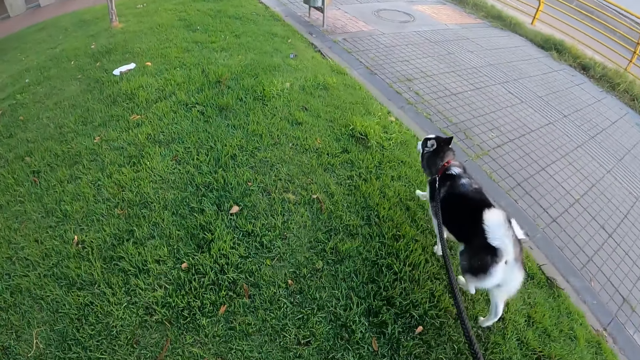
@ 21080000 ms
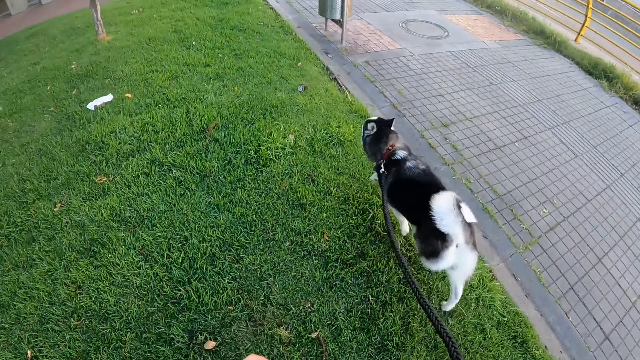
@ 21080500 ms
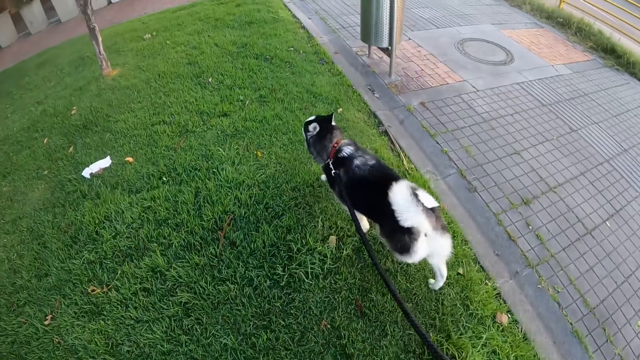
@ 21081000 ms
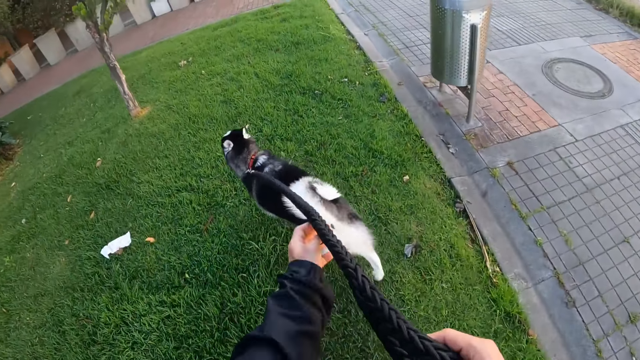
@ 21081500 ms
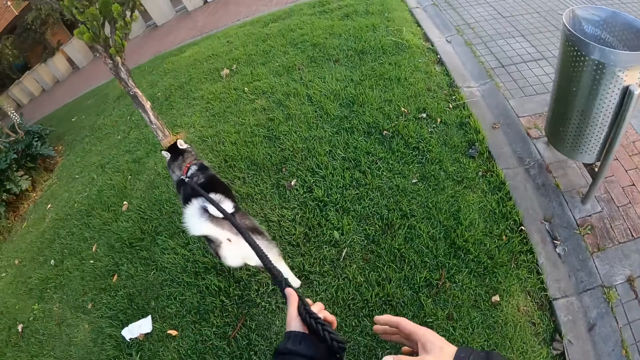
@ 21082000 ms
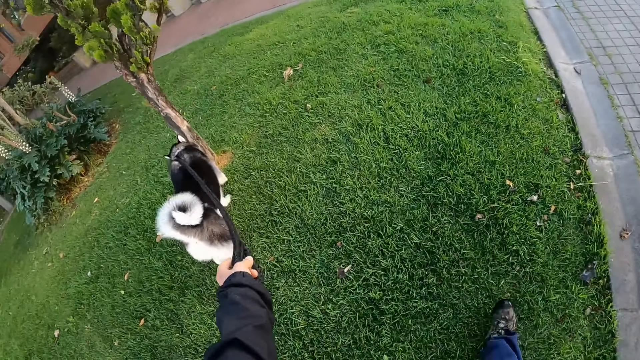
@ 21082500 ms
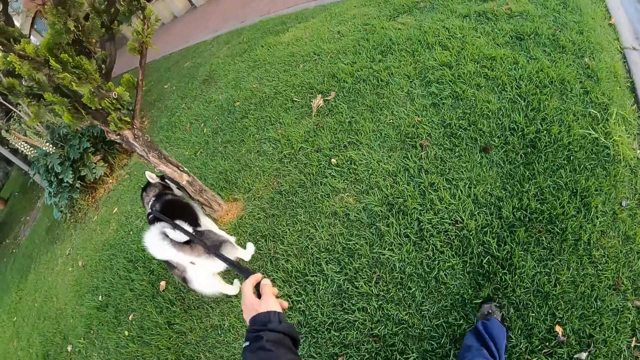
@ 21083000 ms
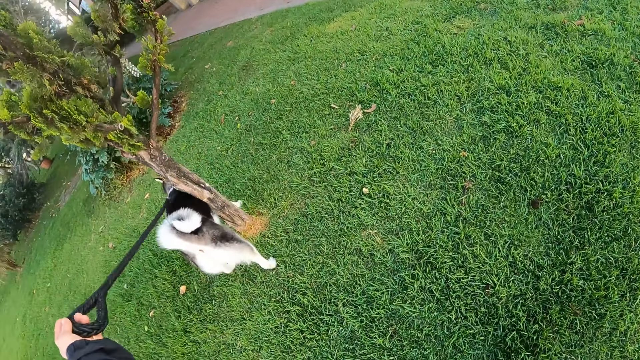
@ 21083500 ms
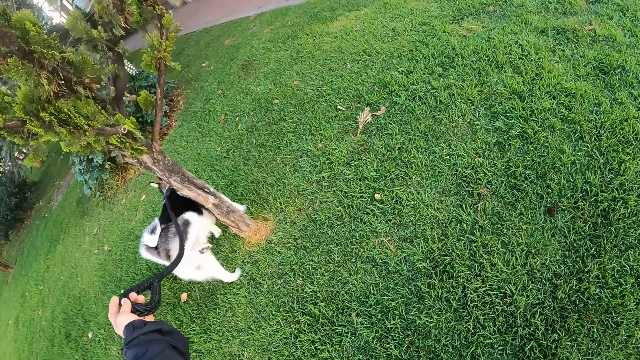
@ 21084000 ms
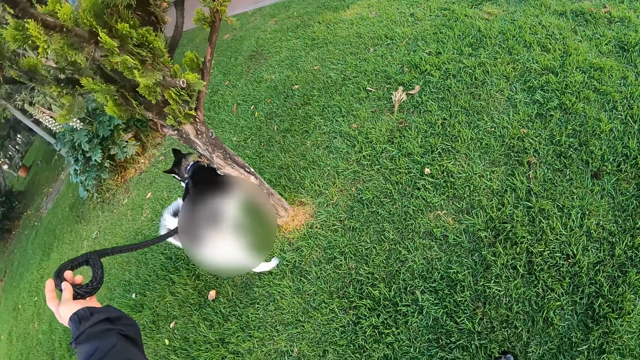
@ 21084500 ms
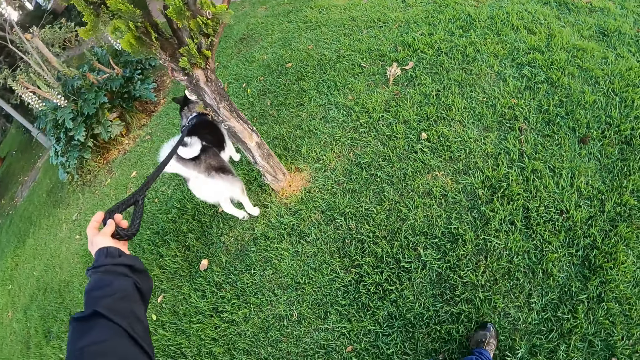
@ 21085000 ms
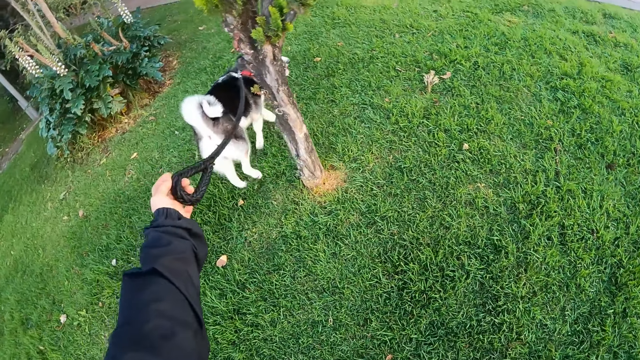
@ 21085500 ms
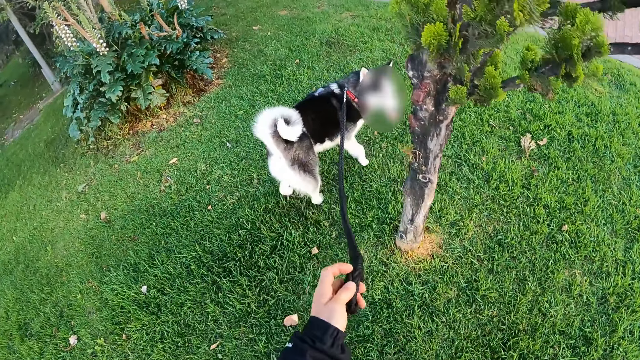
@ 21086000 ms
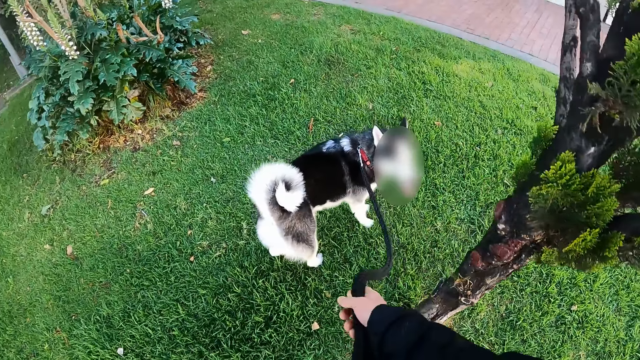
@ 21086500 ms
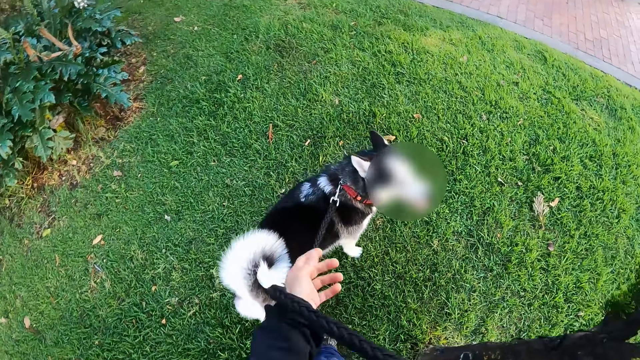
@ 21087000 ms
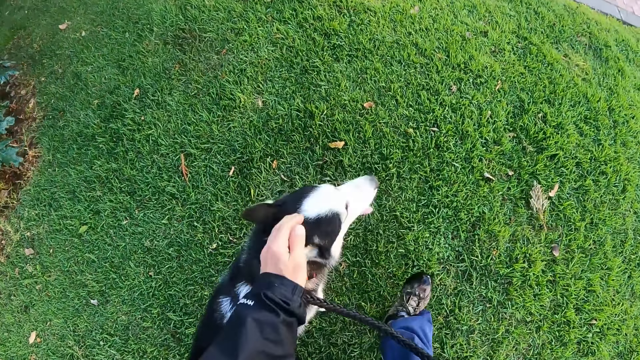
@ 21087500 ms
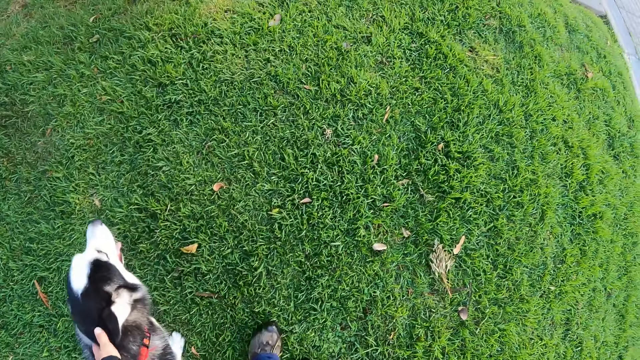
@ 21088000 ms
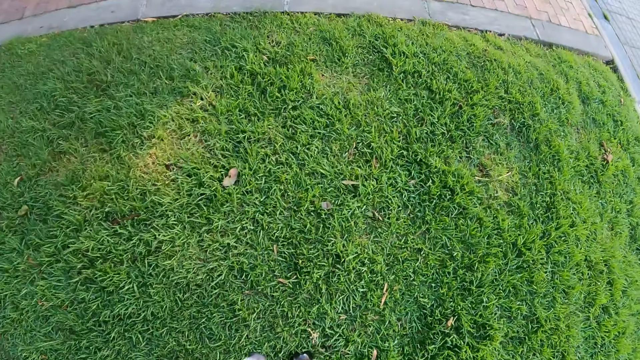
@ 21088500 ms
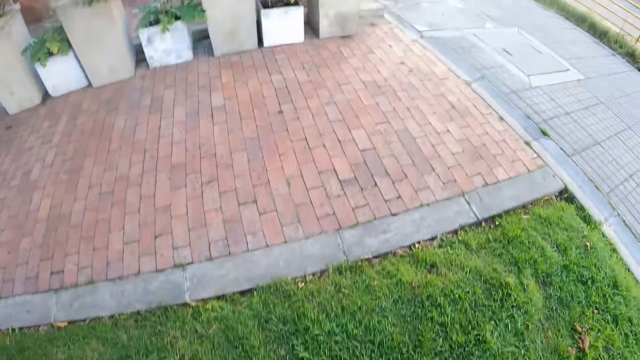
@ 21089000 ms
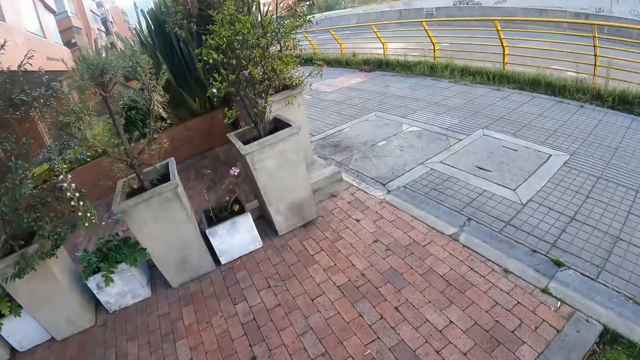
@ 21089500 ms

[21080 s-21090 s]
The camera wearer holds the leash with his left hand. The dog pees on a tree. The camera wearer holds the leash with his right hand. He pets the dog's head with his left hand.

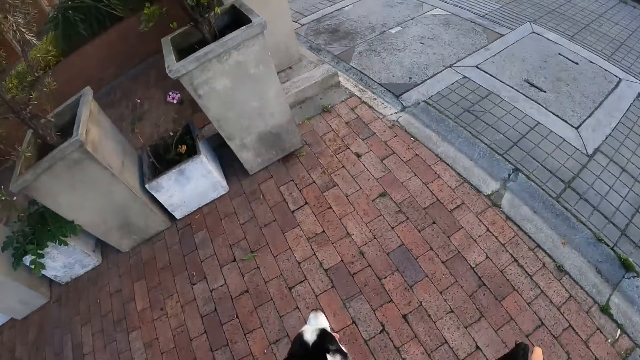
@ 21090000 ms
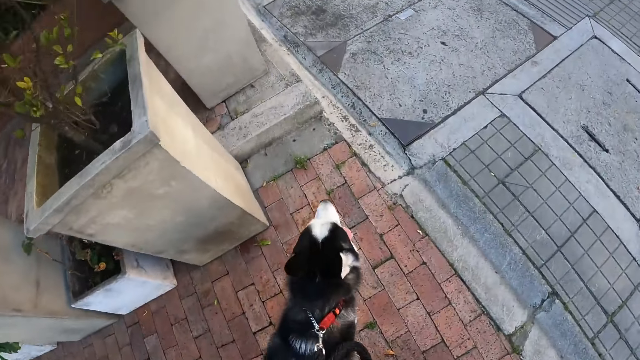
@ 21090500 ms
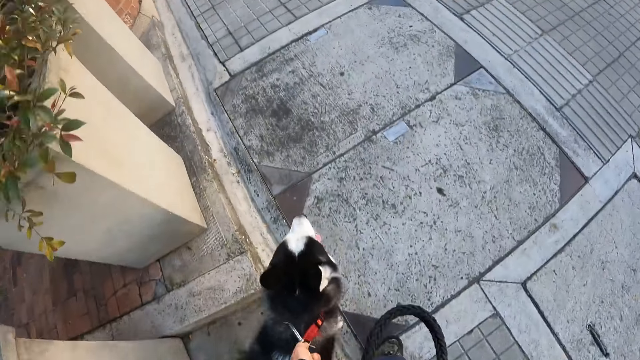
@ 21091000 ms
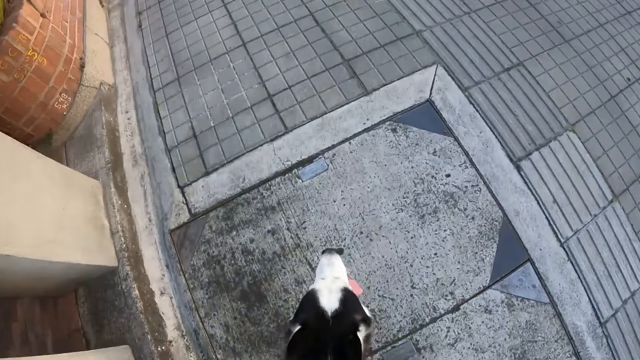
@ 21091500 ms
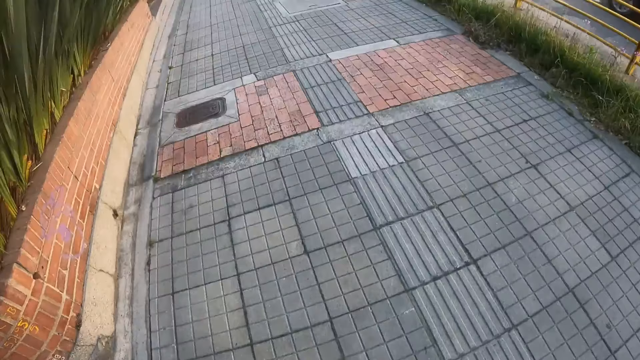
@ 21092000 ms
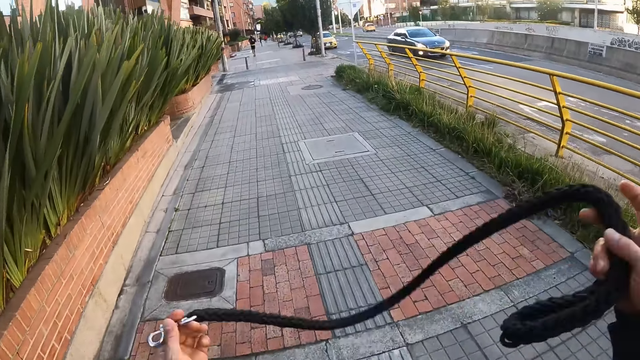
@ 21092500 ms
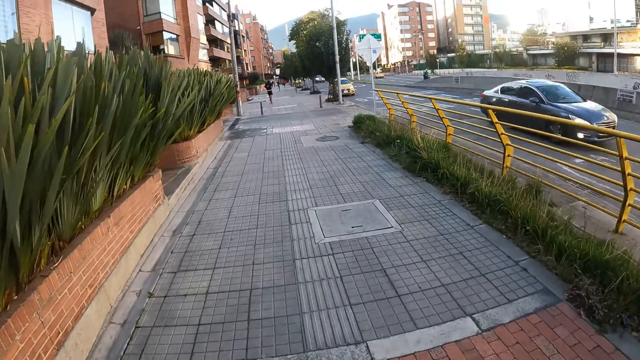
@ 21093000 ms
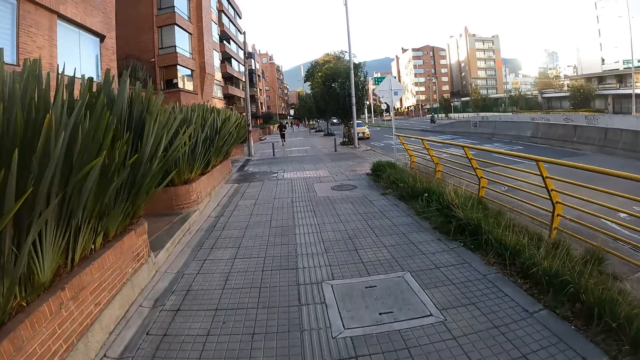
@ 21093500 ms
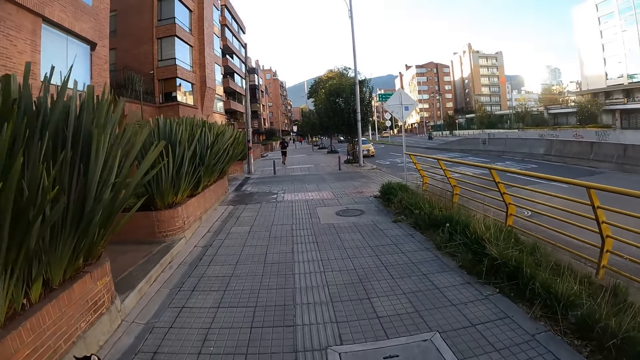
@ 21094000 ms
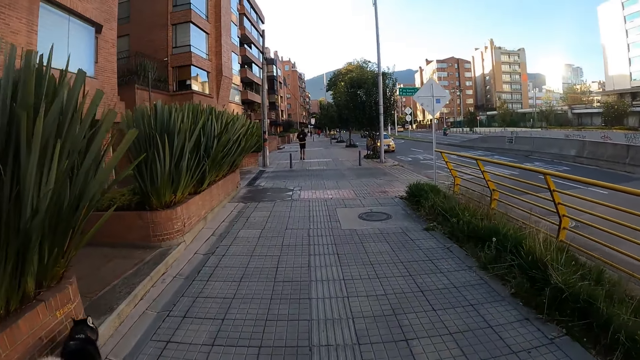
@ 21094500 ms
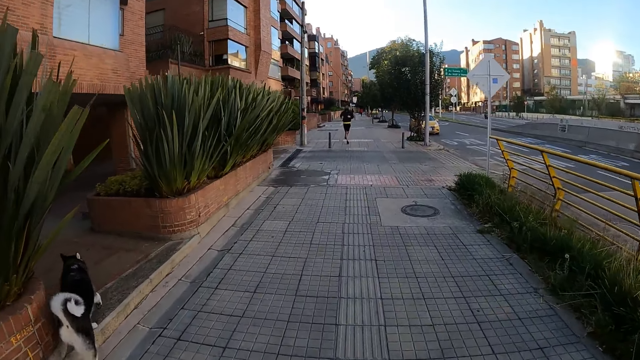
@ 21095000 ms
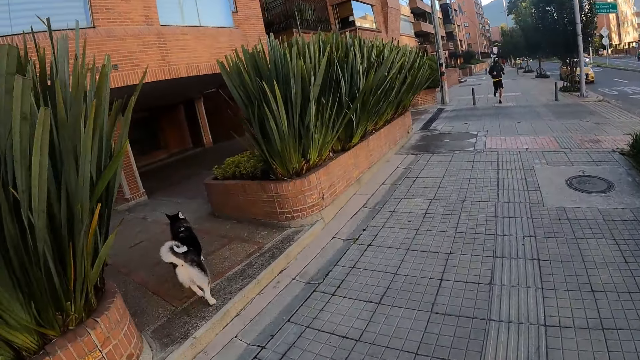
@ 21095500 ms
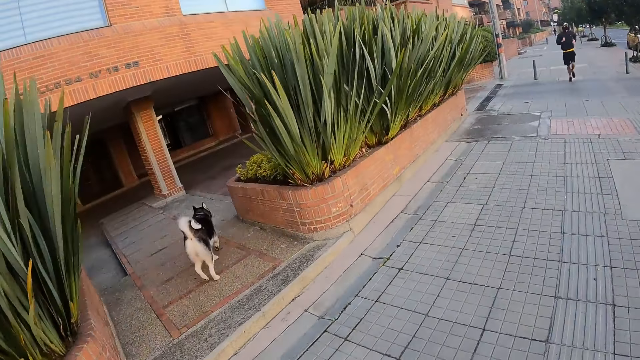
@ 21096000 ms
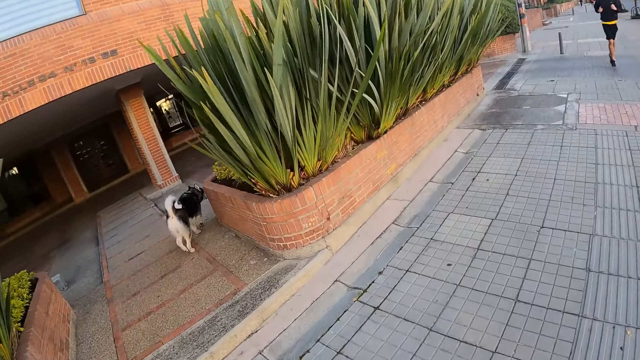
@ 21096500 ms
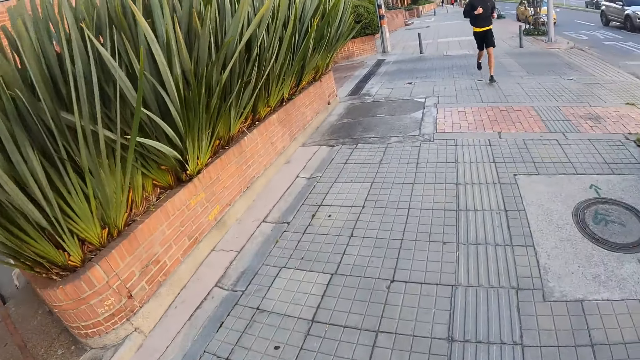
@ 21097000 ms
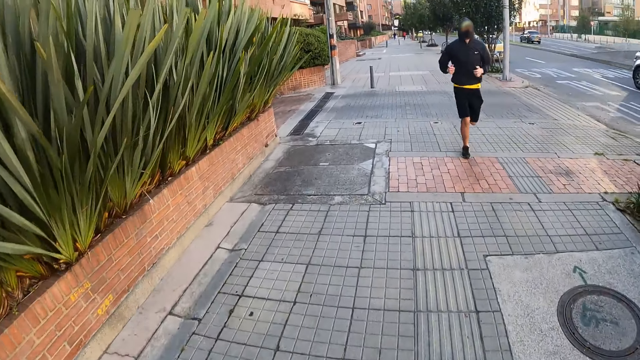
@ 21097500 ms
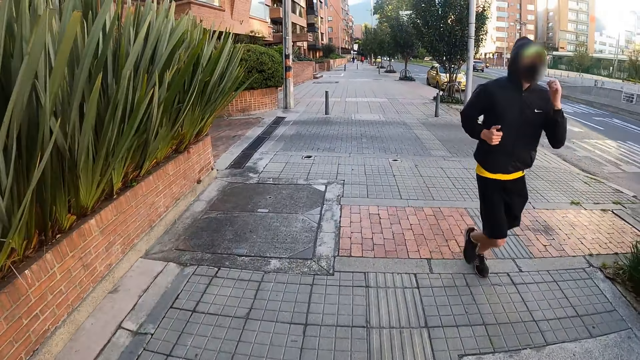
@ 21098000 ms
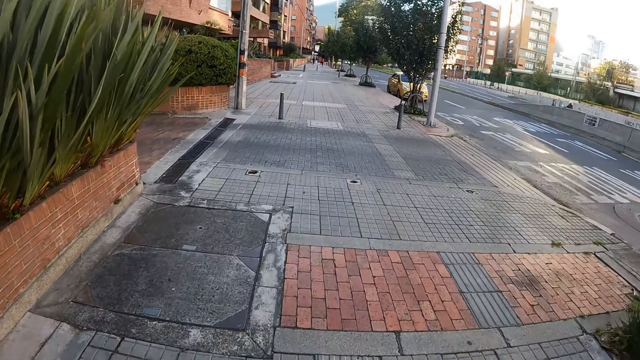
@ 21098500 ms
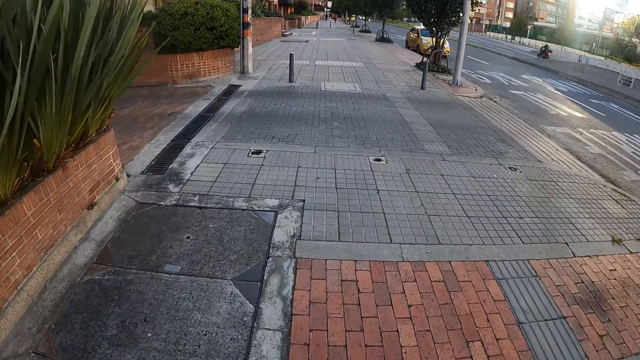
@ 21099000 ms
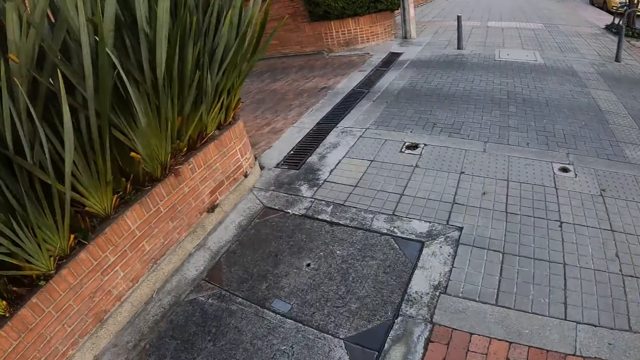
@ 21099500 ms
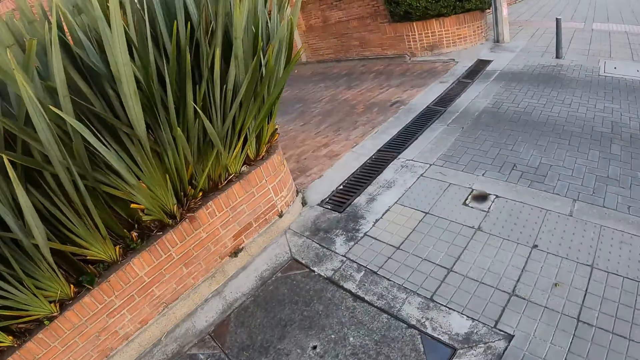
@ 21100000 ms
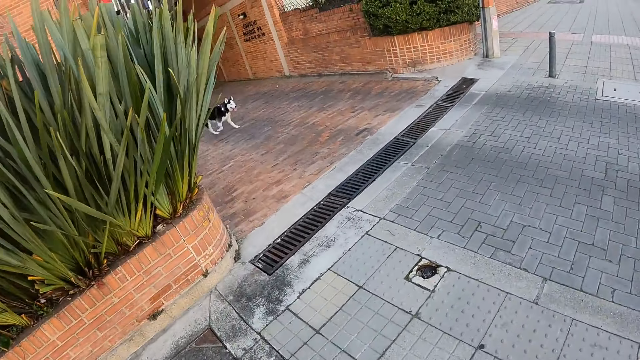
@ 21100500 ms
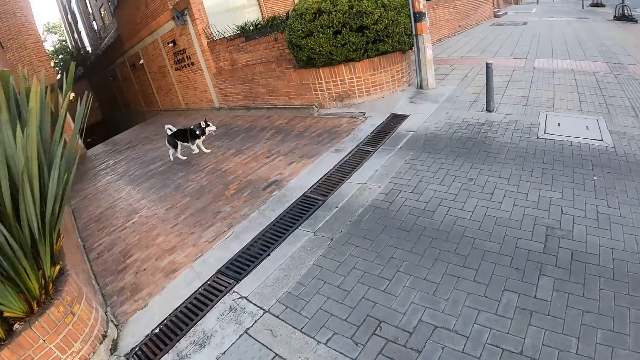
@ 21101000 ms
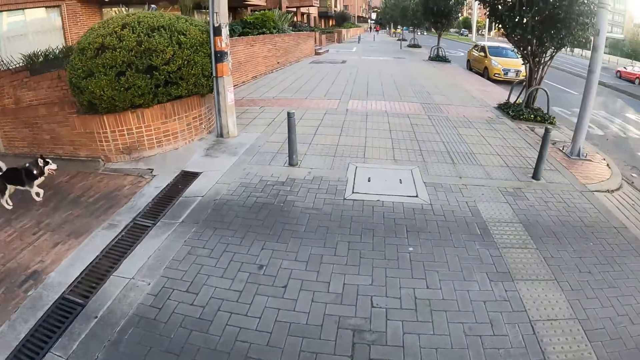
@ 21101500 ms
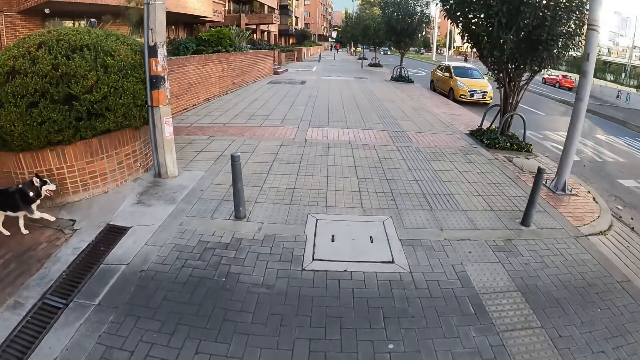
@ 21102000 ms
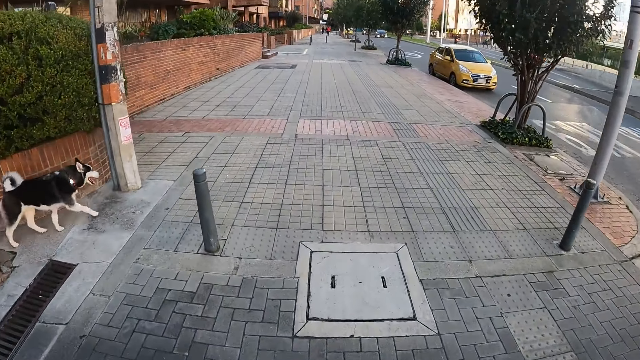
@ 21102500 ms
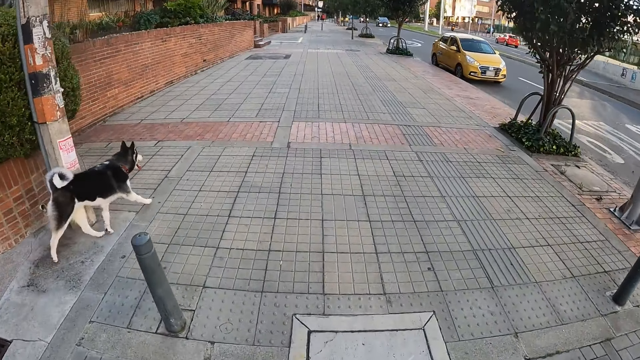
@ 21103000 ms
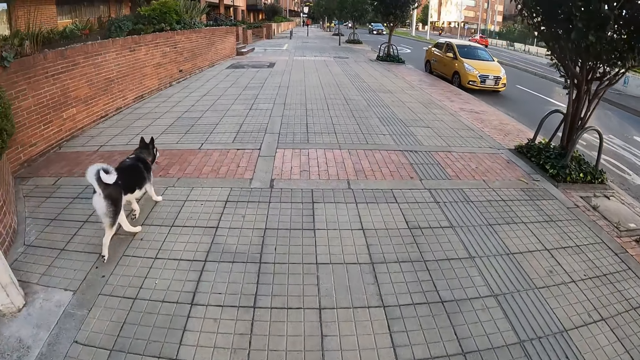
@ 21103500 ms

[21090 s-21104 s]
The camera wearer removes the clip from the dog's collar. They move the dog leash and walk. The dog runs off to the left. A man runs past the camera wearer.
